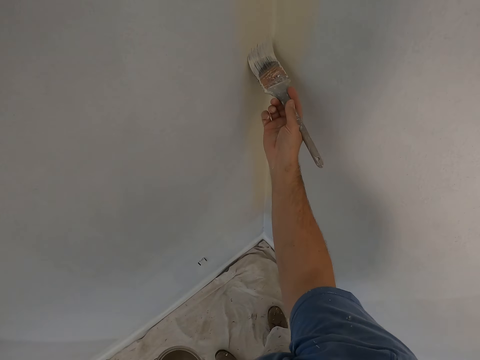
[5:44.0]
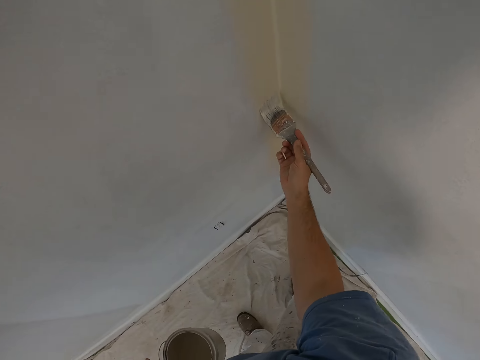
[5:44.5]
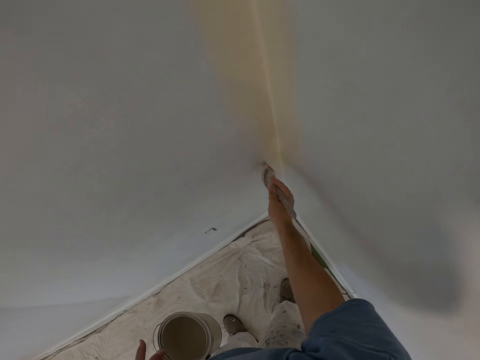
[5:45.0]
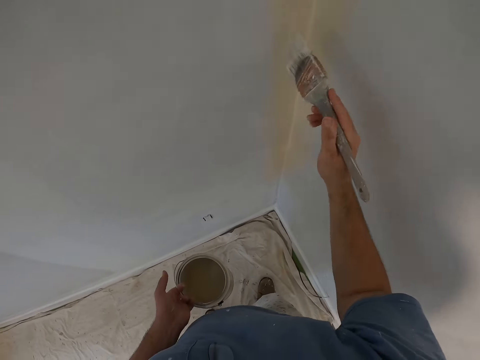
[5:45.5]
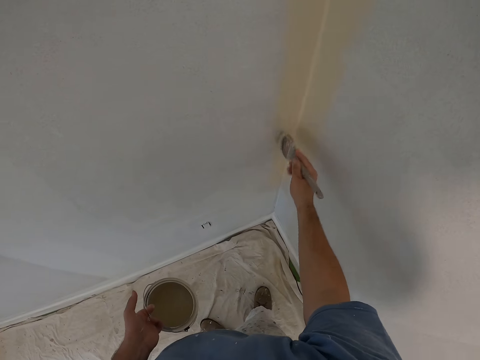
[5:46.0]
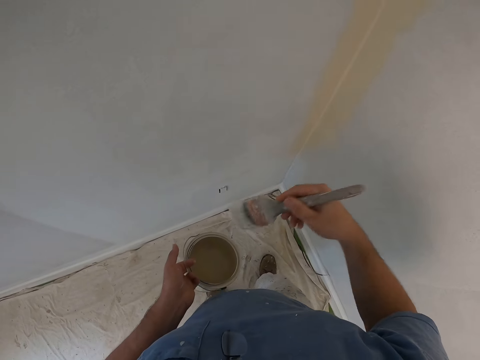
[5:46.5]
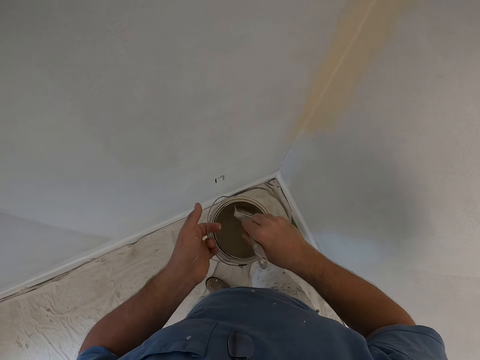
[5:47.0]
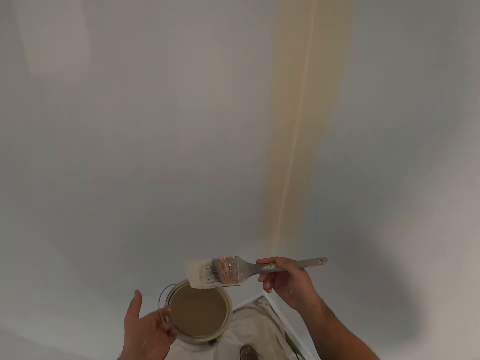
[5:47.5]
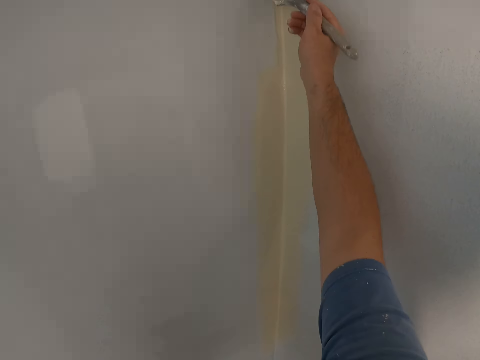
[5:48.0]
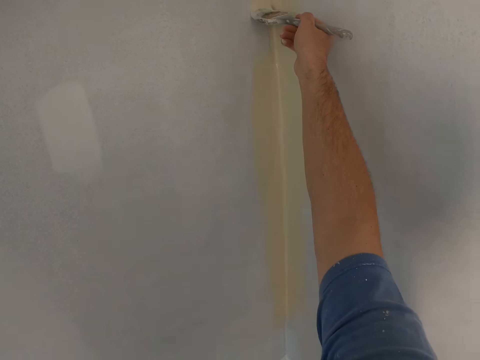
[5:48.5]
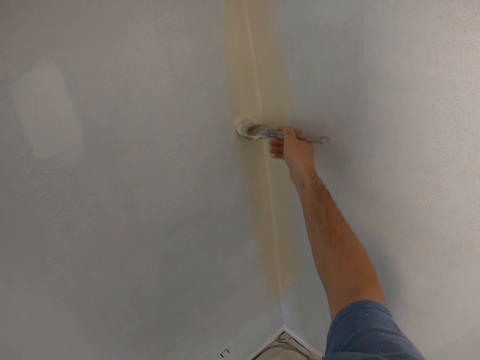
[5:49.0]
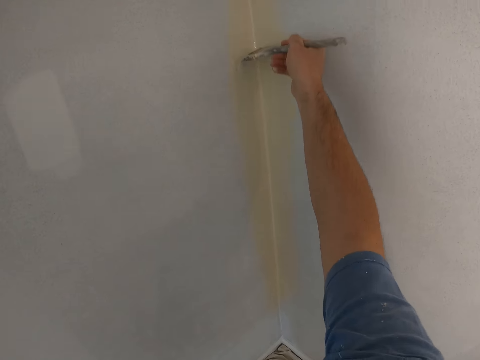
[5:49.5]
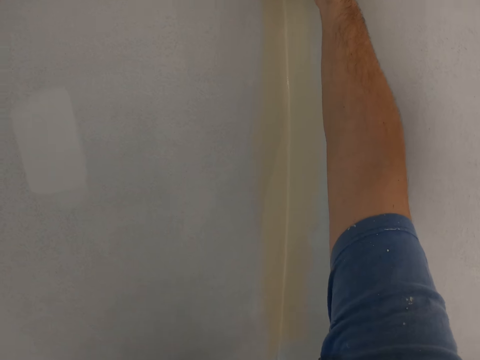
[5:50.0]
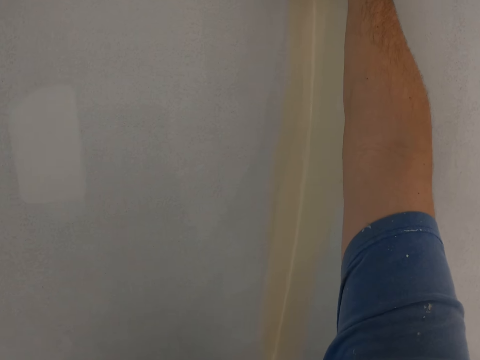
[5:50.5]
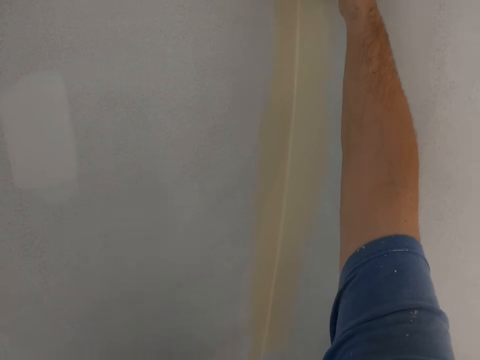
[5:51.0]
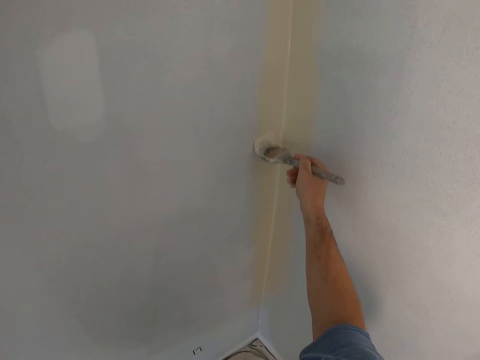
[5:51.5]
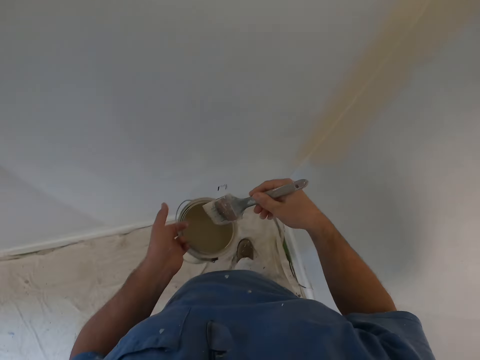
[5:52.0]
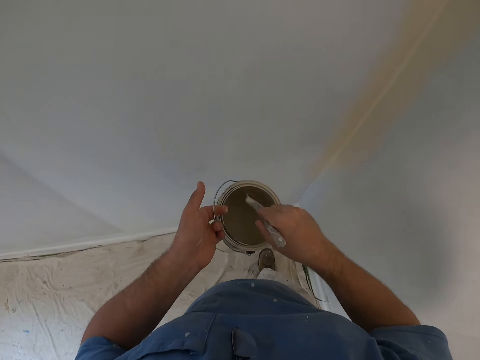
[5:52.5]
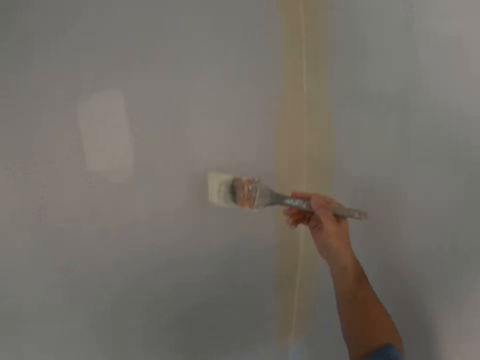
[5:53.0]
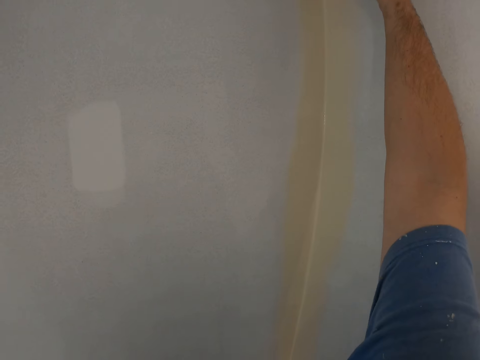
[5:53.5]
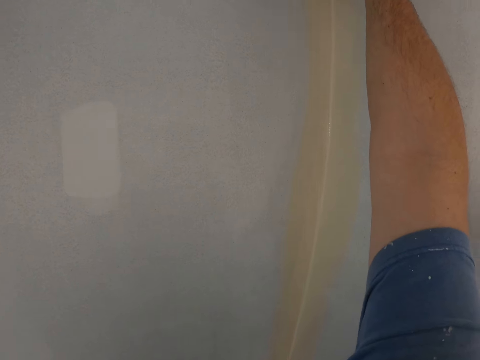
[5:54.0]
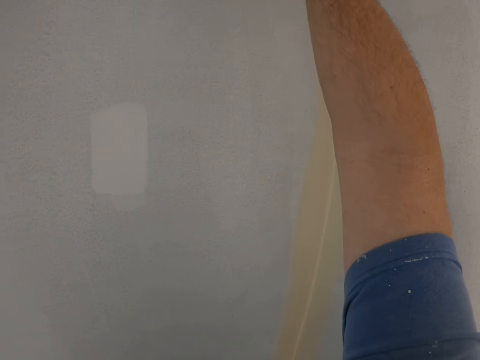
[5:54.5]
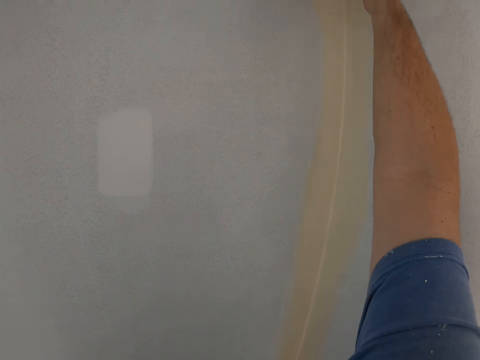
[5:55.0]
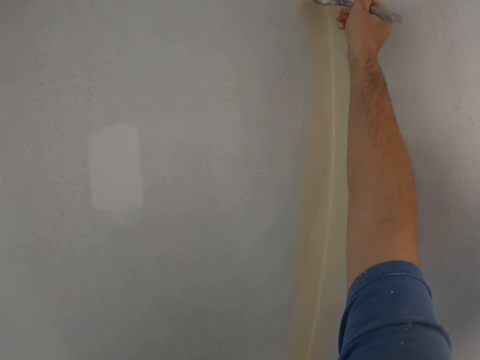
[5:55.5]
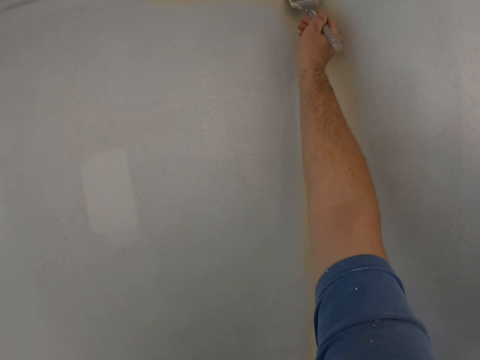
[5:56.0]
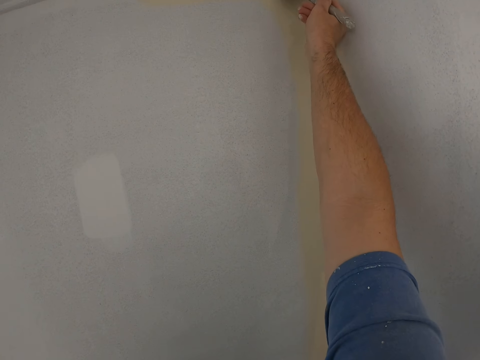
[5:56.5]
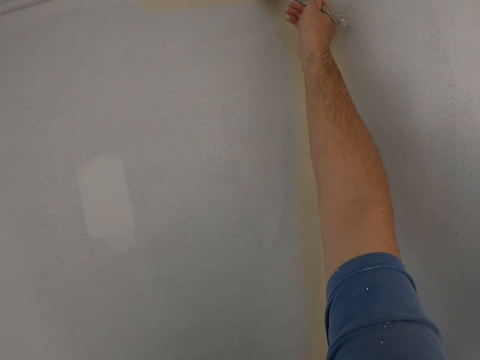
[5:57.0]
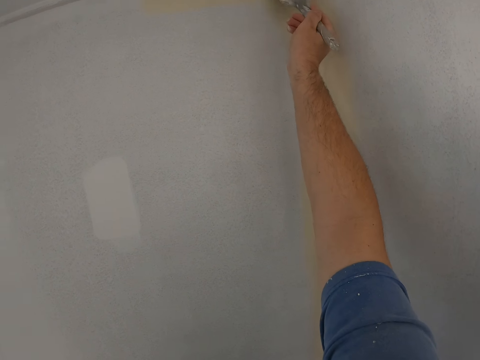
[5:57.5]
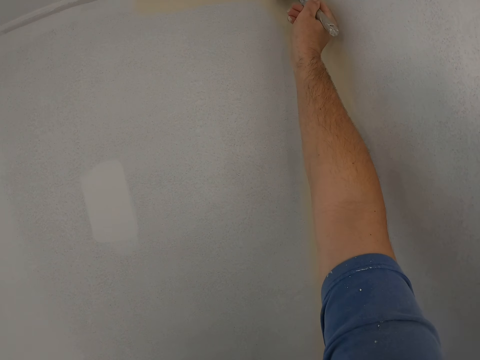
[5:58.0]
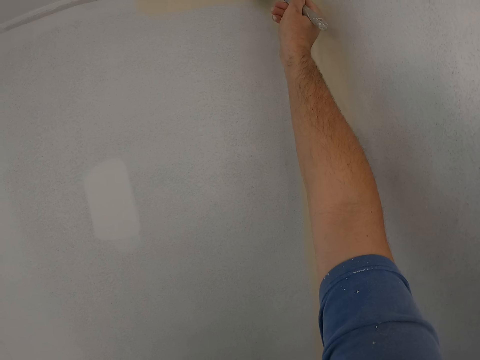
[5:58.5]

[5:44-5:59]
The camera wearer dips the paint brush into the paint container. They paint the edge of the wall in the house. They dip the paint brush into the paint container. They paint the edge of the wall in the house.

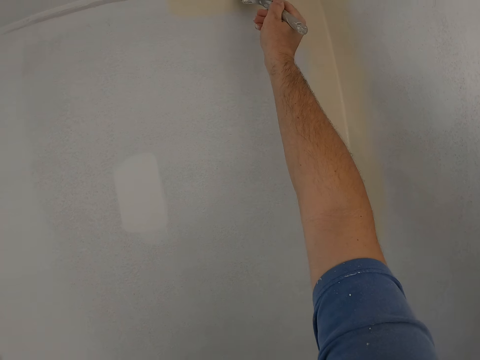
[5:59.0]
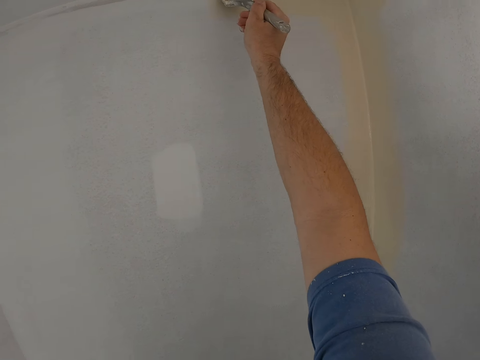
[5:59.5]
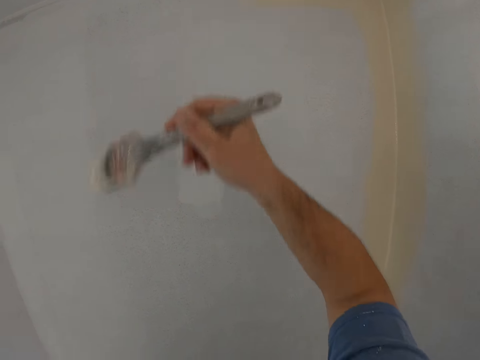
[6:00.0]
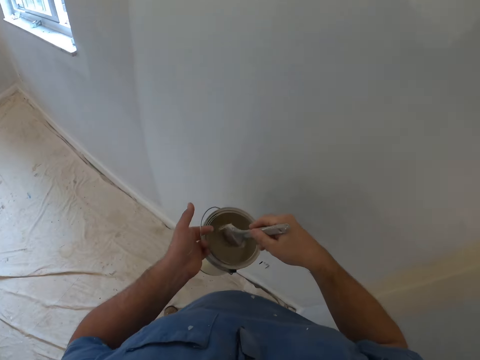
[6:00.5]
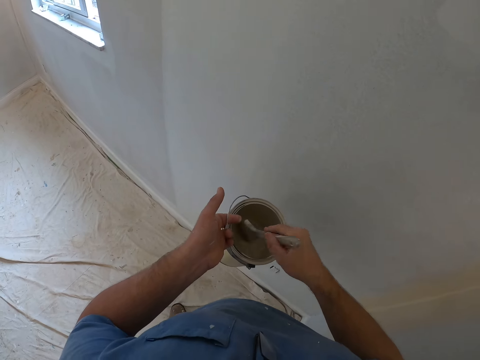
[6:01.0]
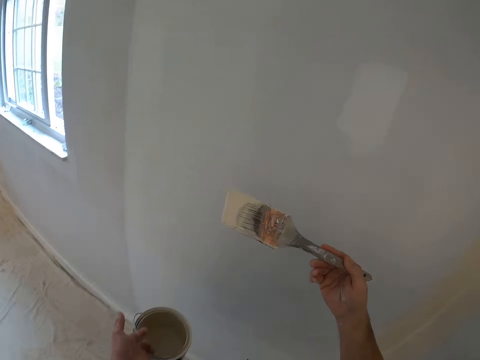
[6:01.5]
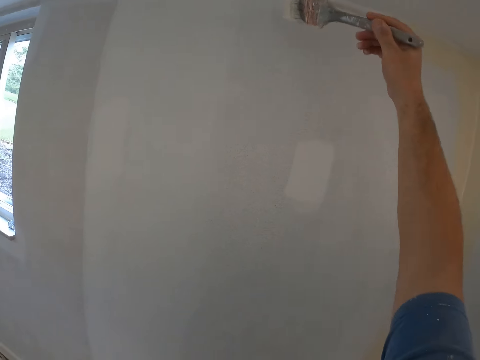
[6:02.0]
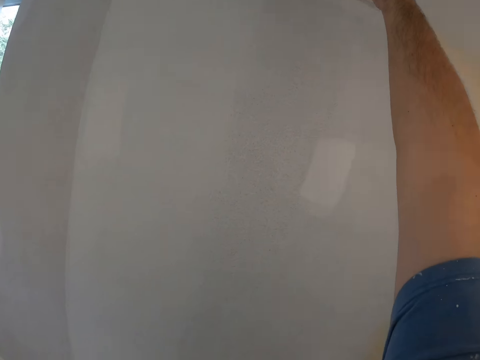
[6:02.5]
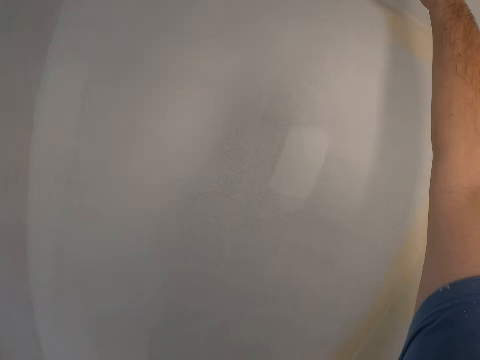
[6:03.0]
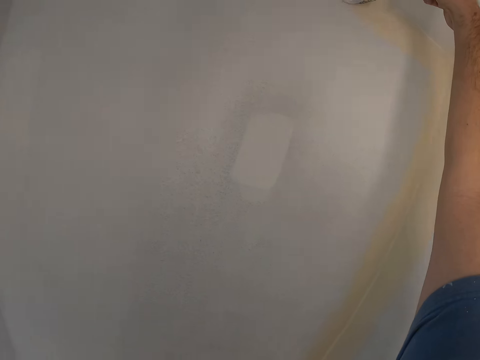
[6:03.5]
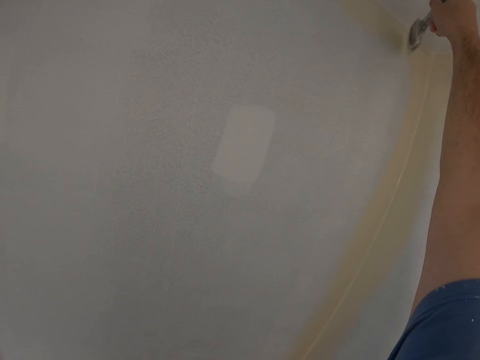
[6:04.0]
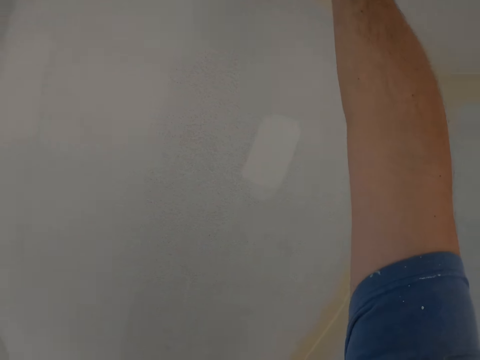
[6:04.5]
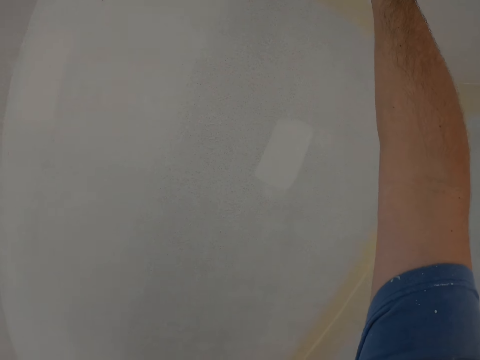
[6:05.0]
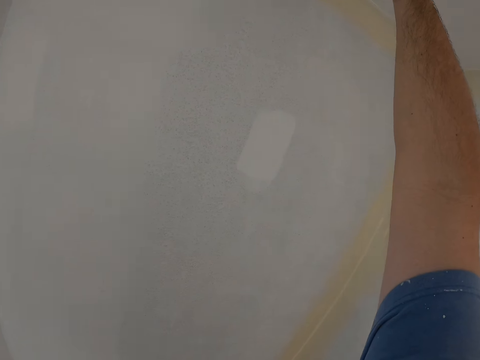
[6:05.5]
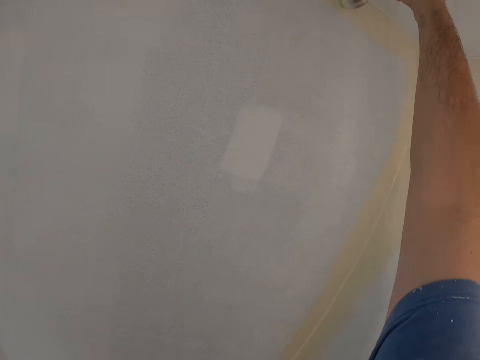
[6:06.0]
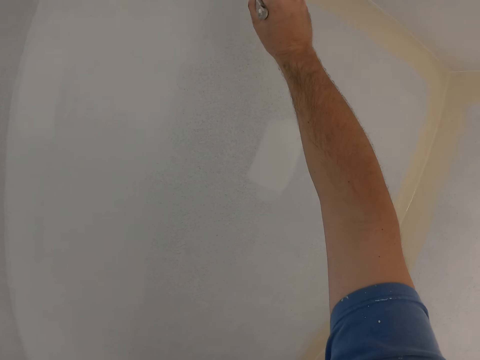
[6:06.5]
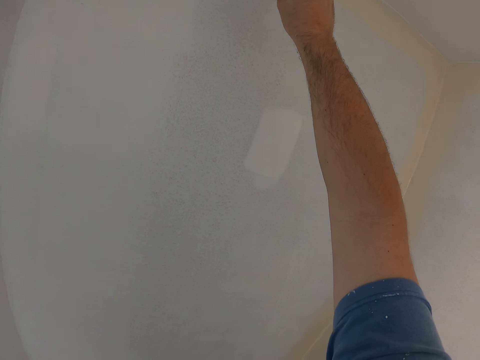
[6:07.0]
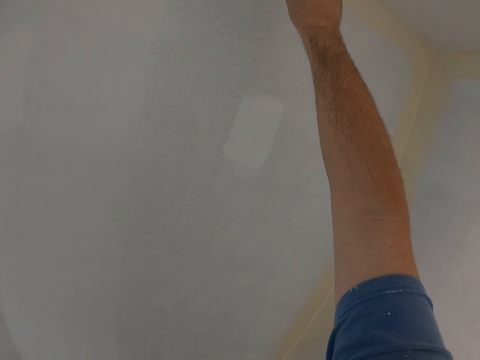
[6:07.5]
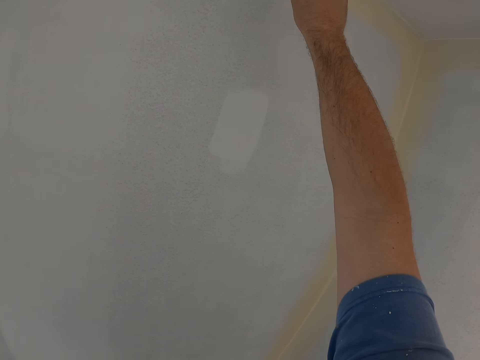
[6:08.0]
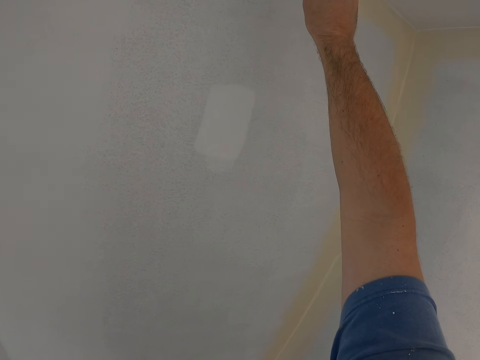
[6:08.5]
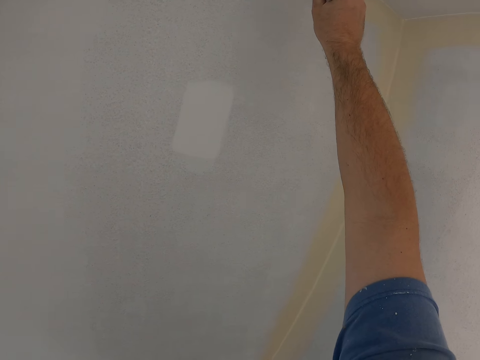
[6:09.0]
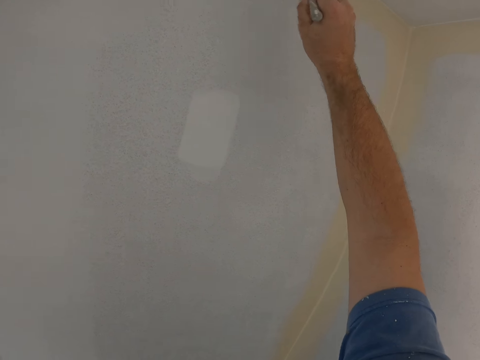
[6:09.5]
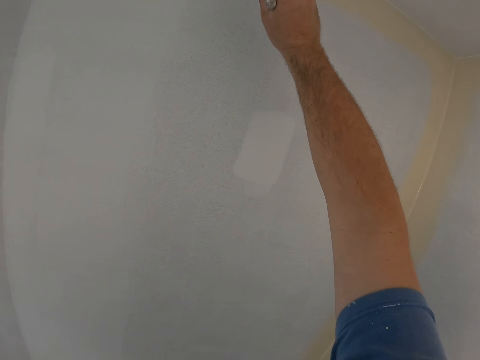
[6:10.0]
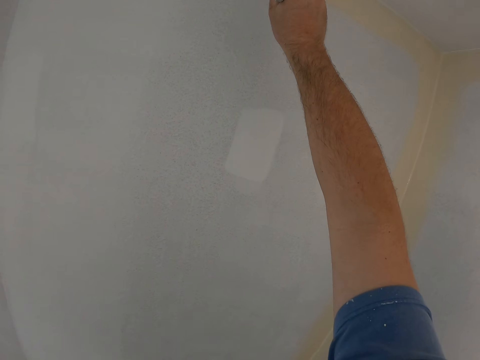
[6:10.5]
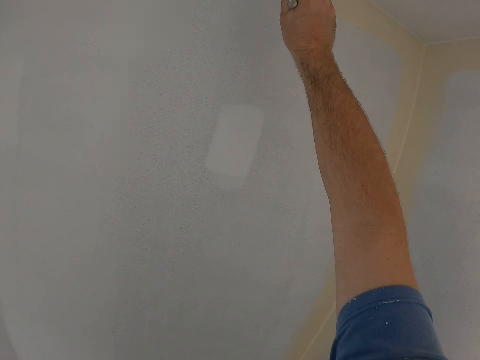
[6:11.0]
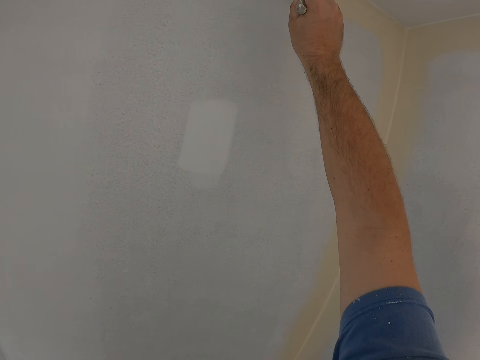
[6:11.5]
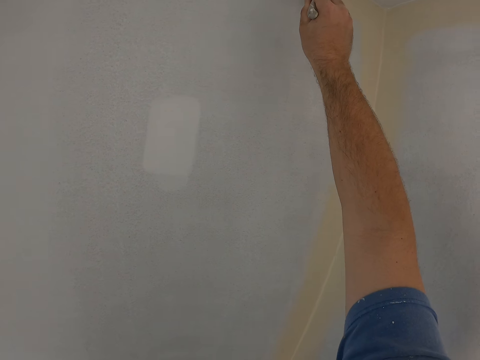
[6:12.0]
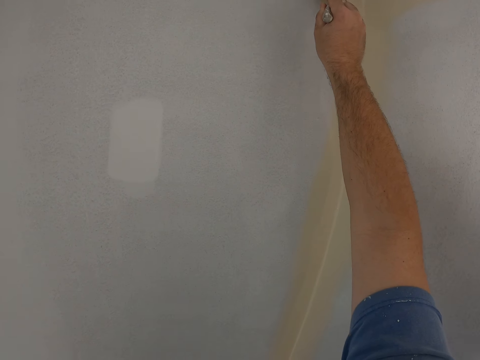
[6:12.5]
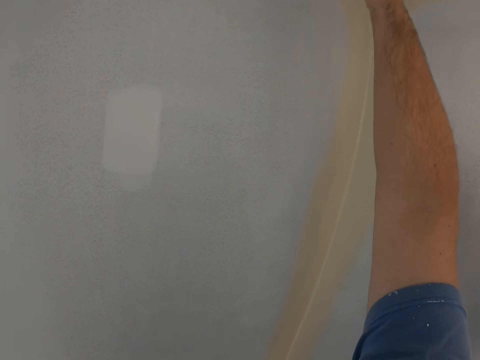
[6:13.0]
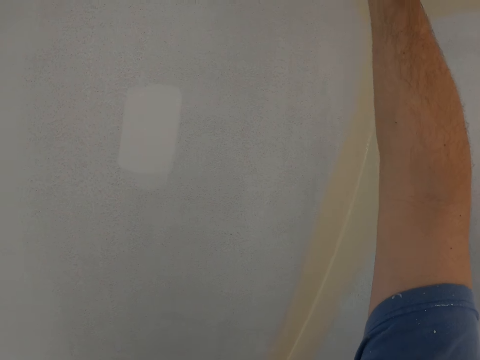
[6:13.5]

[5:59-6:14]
The camera wearer dips the paint brush into the paint container. They paint the edge of the wall in the house.
